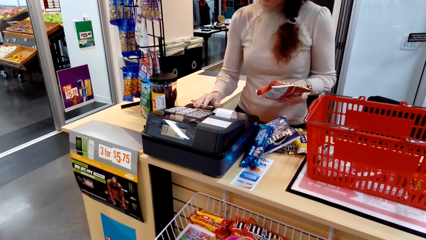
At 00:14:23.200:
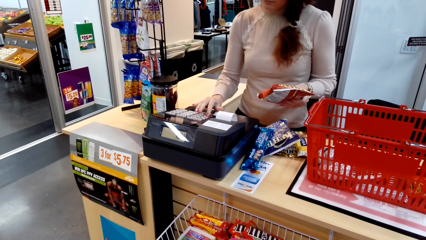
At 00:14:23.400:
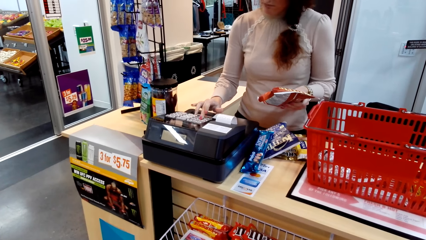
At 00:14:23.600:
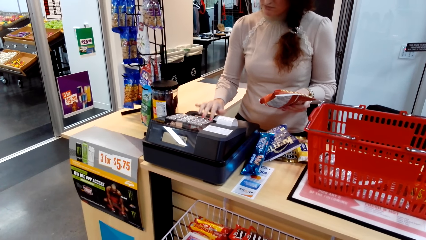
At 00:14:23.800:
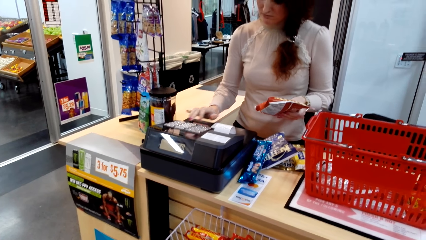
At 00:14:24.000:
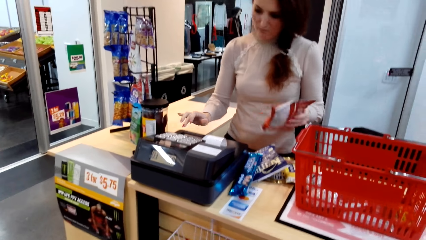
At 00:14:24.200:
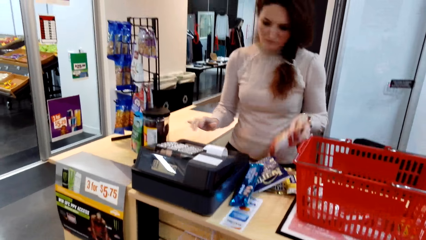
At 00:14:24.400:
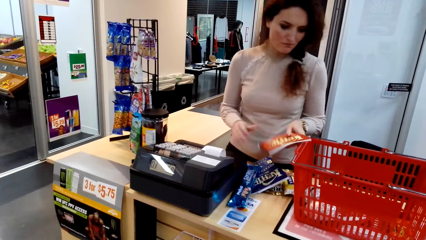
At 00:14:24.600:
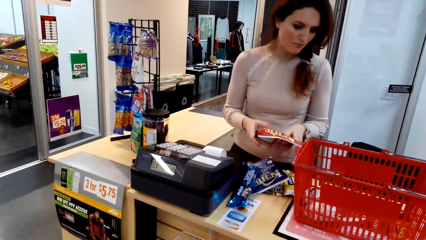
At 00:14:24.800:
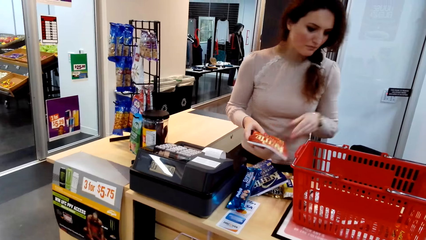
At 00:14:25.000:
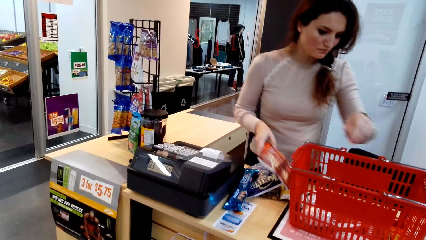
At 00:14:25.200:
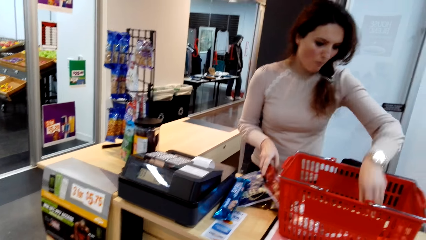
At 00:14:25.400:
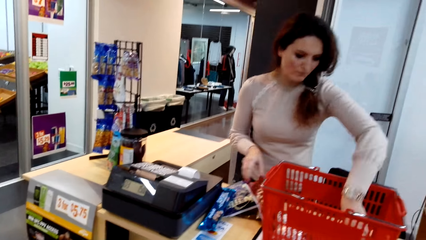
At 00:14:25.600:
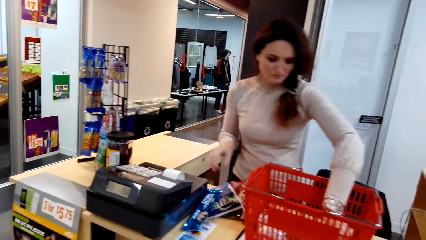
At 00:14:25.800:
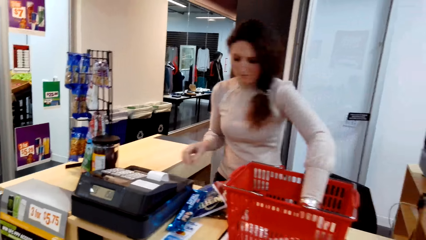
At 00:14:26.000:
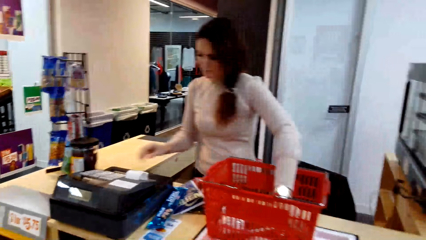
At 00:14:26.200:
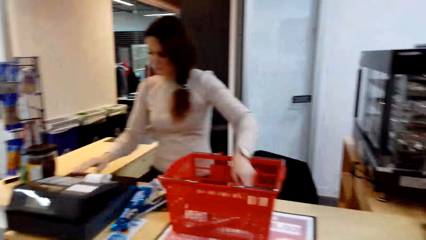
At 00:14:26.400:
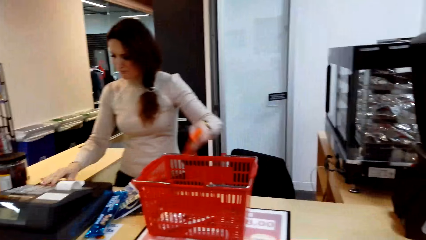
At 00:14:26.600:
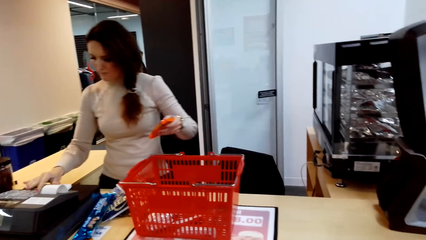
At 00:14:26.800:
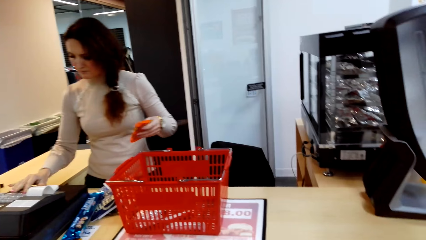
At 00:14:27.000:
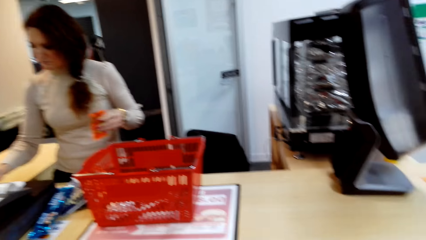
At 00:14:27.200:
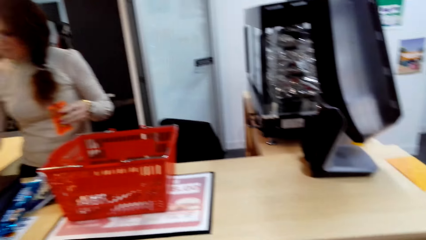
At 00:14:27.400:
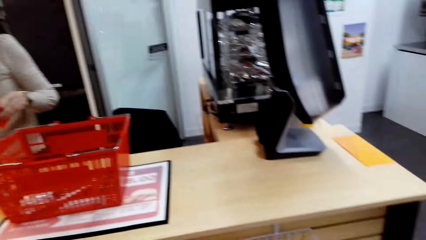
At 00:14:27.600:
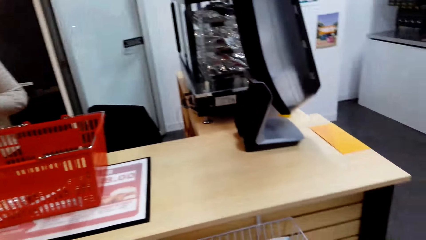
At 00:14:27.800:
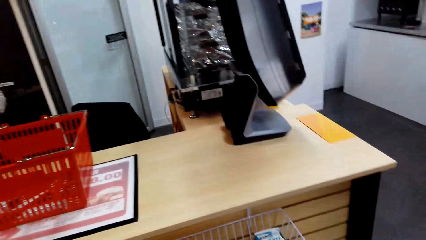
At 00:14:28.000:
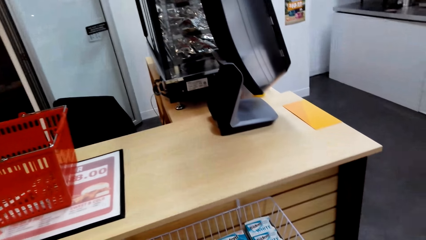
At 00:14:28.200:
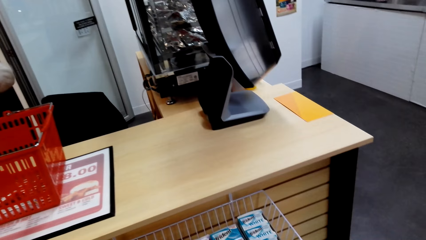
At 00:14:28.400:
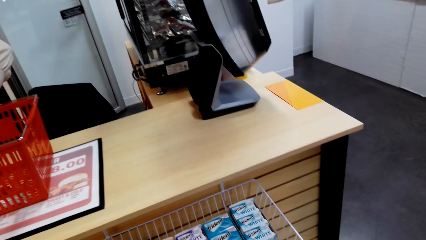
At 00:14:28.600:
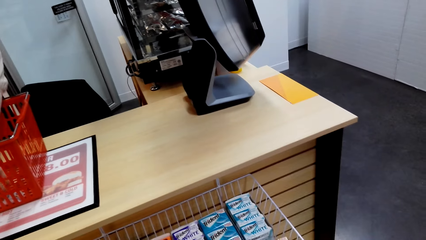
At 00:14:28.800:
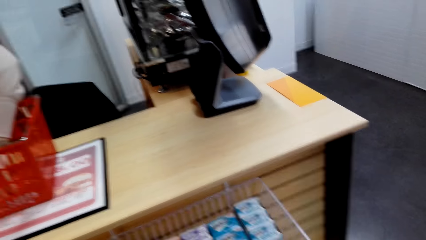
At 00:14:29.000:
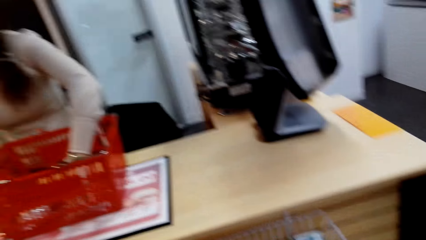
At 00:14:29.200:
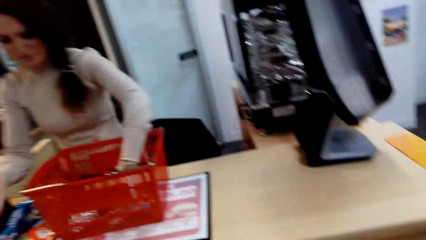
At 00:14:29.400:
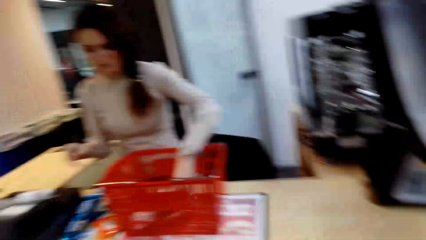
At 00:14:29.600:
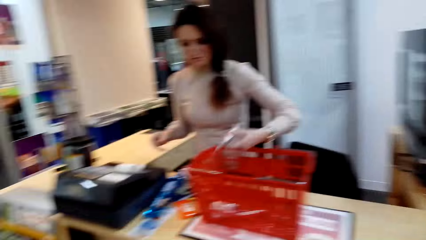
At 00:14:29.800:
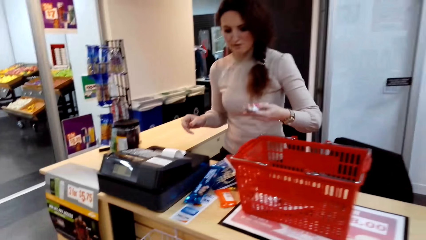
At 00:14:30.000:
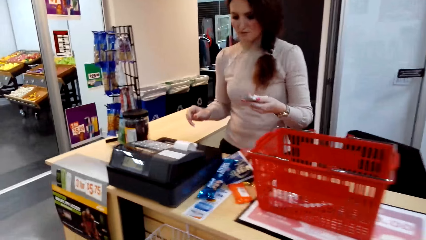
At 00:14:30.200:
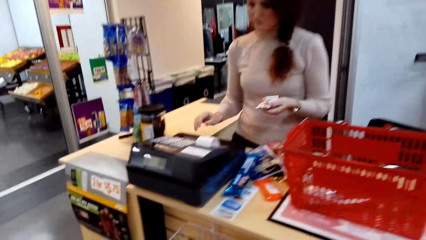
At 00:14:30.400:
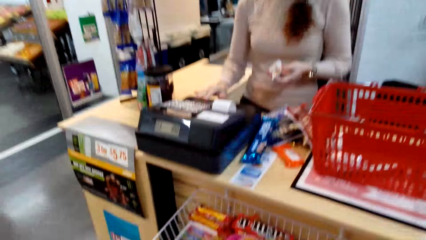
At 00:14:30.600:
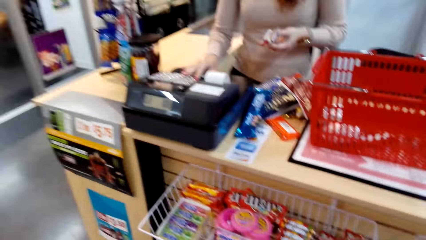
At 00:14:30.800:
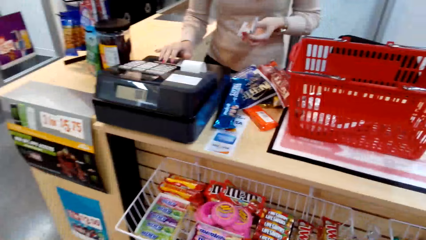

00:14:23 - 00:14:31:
The cashier bills the packet of snacks. The cashier puts the packet of snacks on the counter. The cashier picks another packet of snacks. The cashier bills the packet of snacks. The cashier picks another packet of snacks.

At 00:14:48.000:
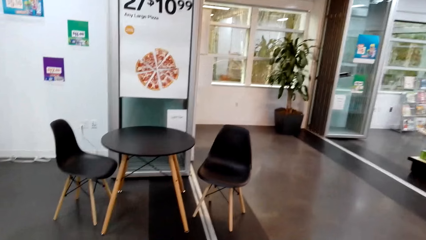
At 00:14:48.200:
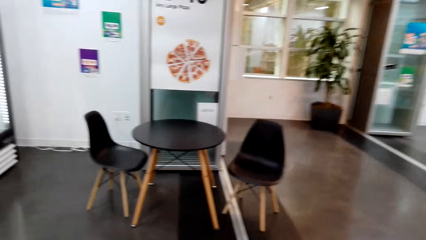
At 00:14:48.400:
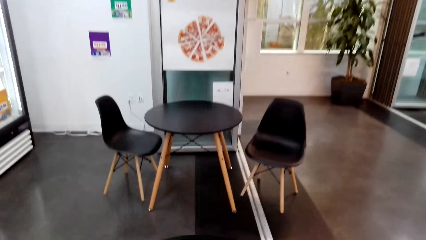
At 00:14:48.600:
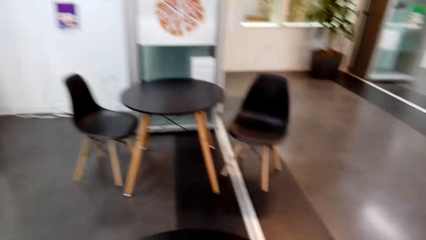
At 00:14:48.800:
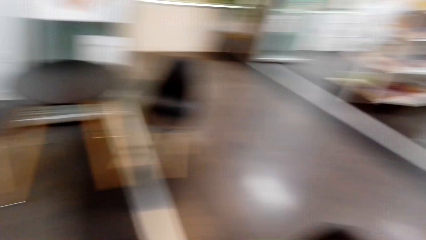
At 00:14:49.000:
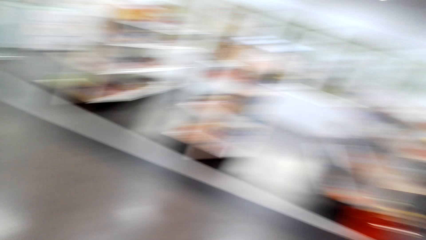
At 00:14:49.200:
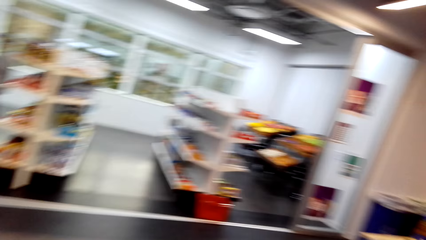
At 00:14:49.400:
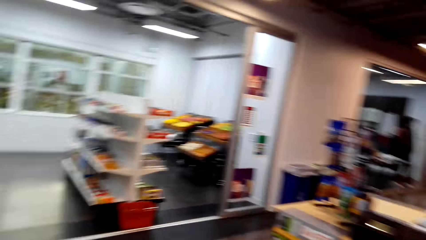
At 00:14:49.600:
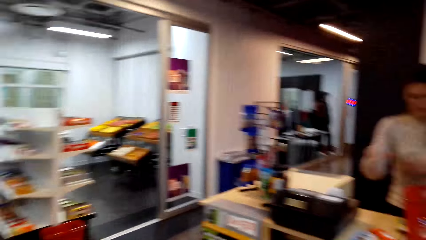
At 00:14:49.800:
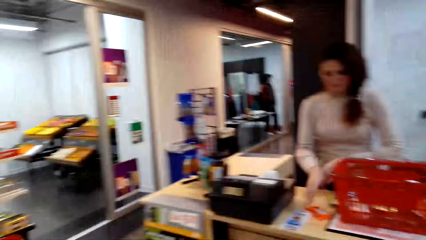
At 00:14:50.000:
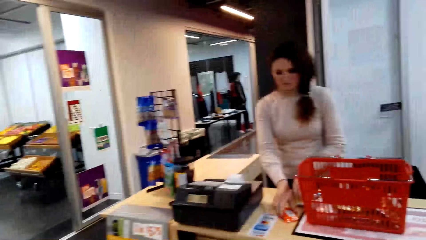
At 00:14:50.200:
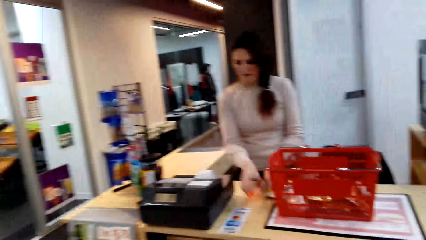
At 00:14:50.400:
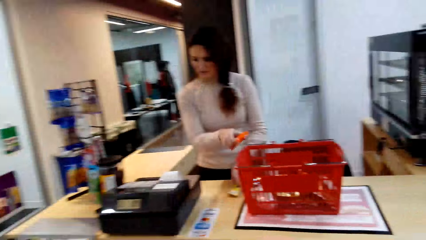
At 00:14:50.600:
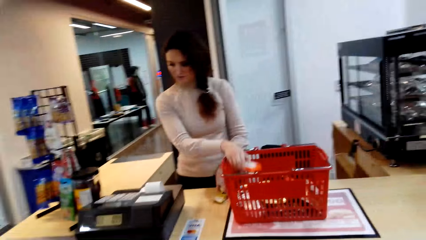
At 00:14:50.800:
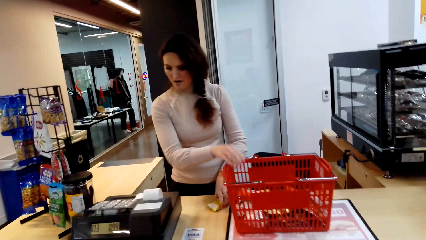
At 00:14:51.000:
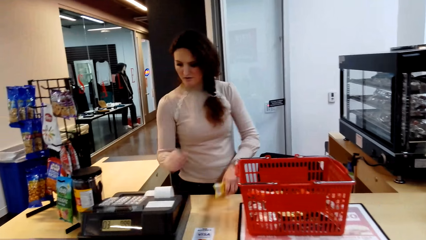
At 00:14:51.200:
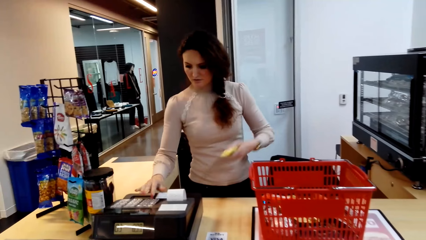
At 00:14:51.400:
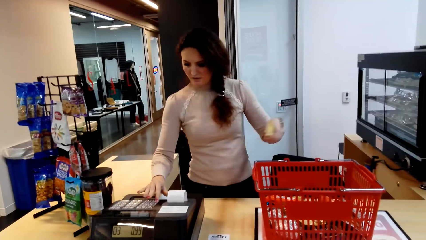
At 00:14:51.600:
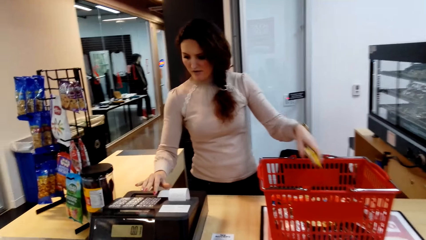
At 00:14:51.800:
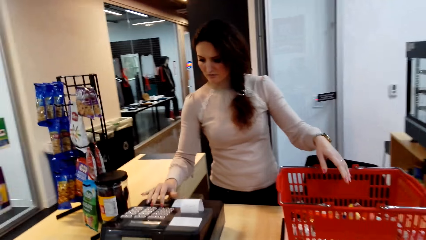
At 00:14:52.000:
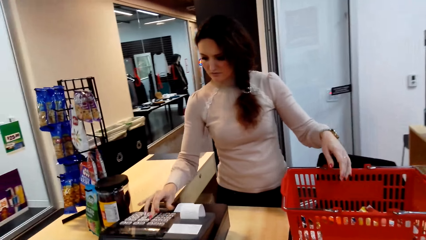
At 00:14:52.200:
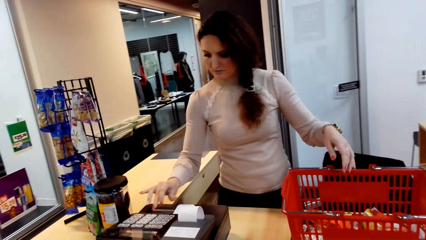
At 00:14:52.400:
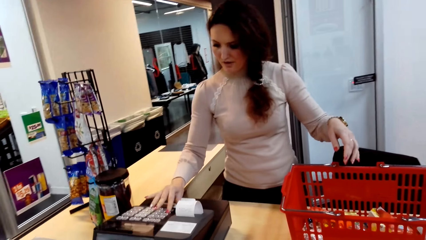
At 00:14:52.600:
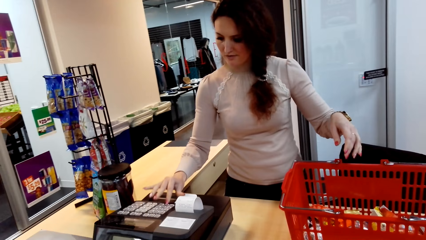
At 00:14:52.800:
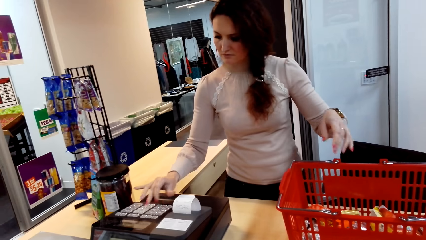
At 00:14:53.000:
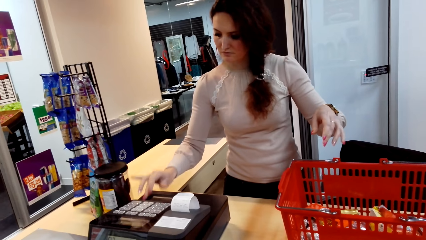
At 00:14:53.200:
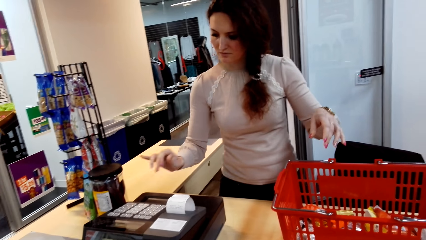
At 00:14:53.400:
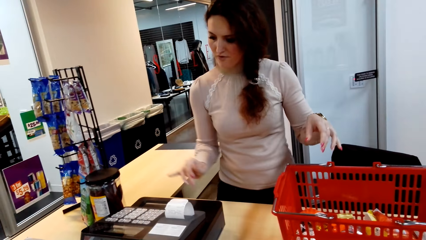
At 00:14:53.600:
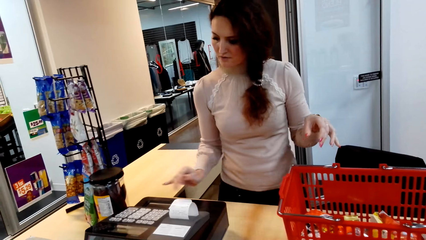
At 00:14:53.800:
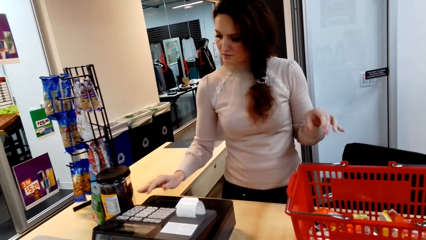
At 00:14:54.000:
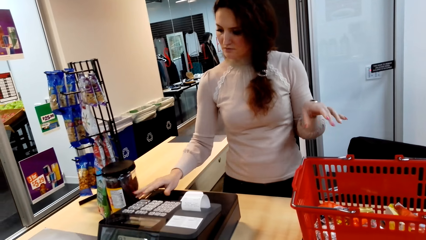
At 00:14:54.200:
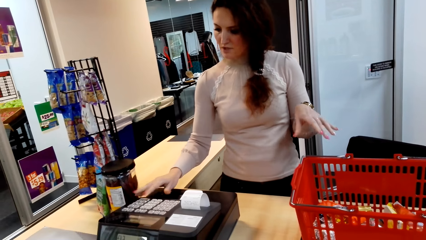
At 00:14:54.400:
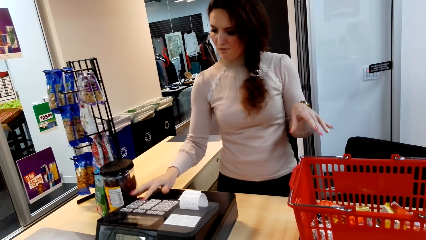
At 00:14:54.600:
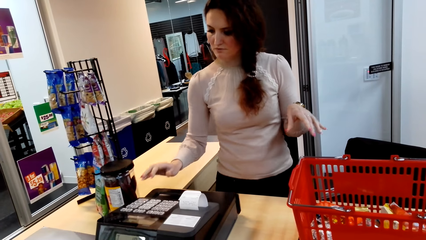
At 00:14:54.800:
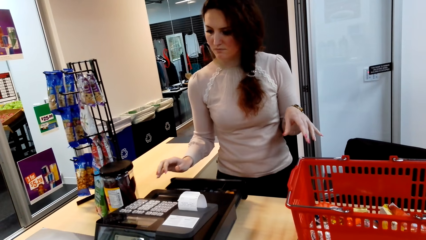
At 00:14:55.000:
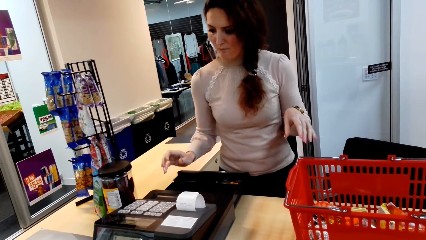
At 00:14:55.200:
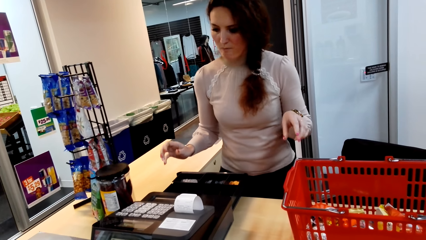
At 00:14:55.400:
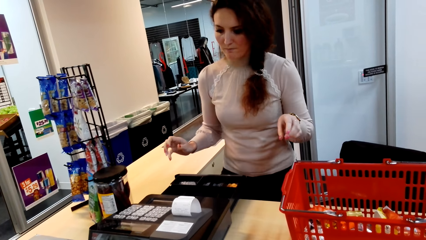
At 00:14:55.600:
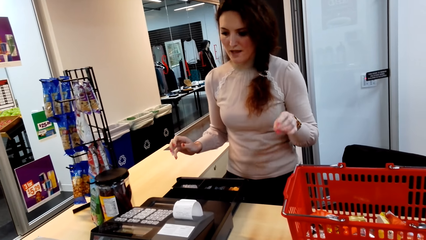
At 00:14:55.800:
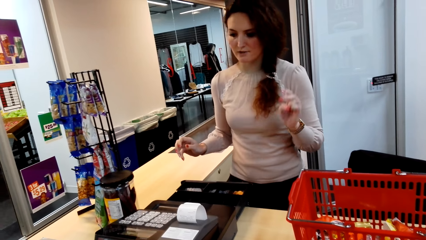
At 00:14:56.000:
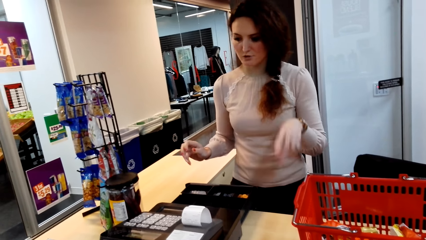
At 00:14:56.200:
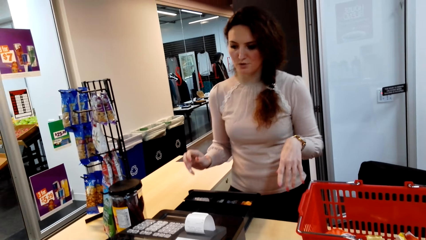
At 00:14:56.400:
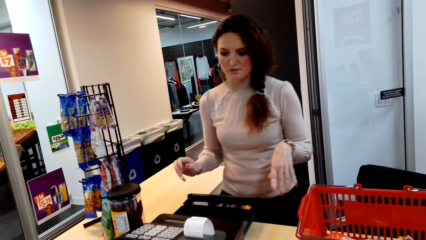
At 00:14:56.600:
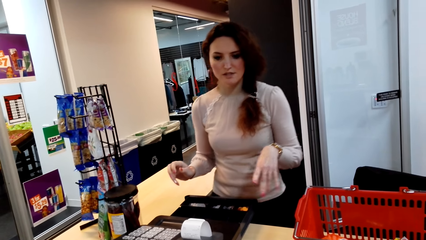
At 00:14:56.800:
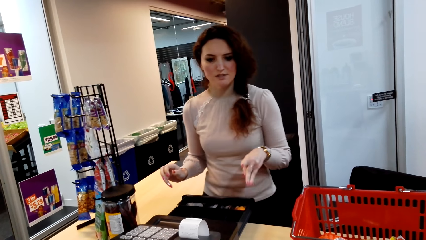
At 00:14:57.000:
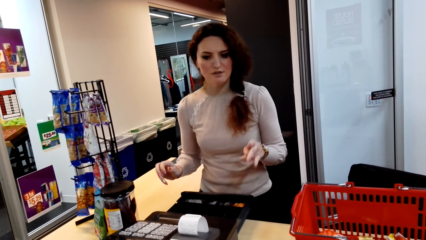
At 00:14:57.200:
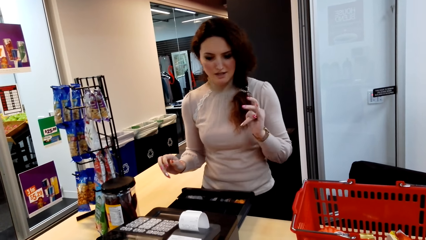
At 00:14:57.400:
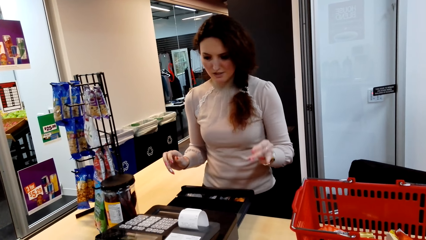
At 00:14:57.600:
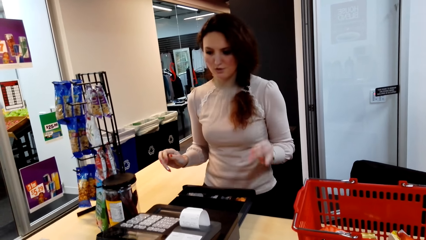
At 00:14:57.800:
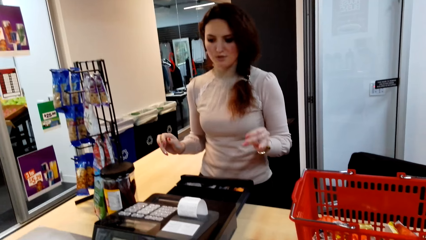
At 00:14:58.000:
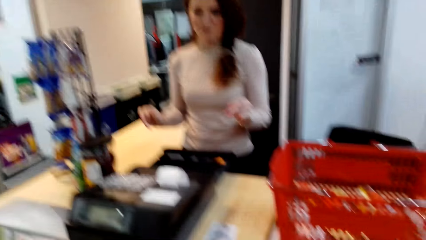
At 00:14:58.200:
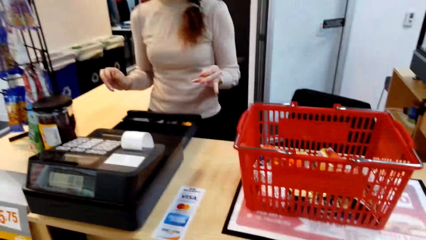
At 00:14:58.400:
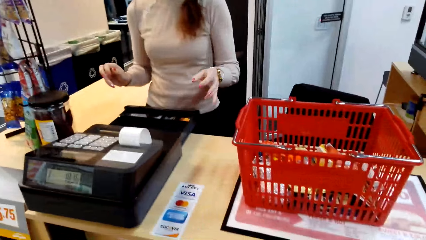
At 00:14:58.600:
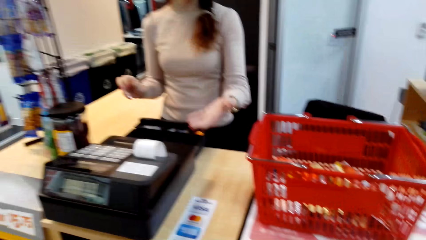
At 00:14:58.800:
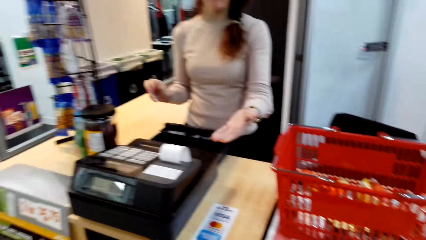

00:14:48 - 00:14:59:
The camera wearer walks. They turn. The cashier takes prices of the stuff the camera wearer gave her. The cashier puts the packet of snacks in the shopping basket, puts another packet of snacks in the shopping basket and operates the cash register. The cashier opens the cash register. The cashier speaks with gestures.
